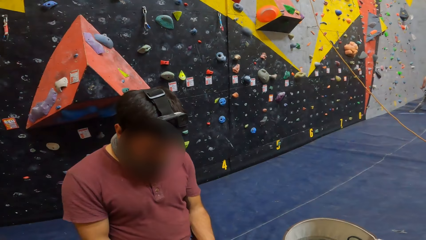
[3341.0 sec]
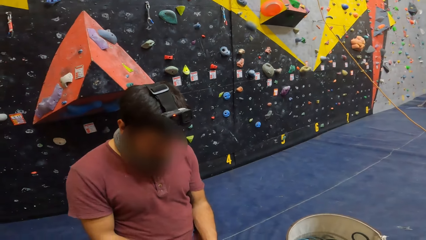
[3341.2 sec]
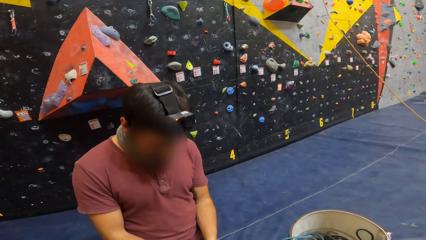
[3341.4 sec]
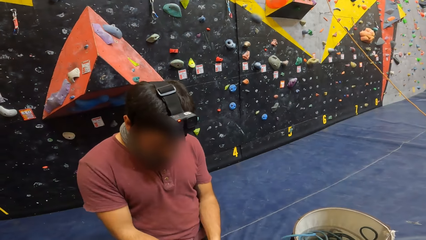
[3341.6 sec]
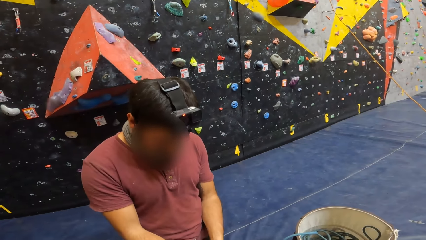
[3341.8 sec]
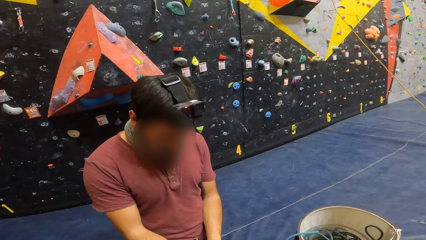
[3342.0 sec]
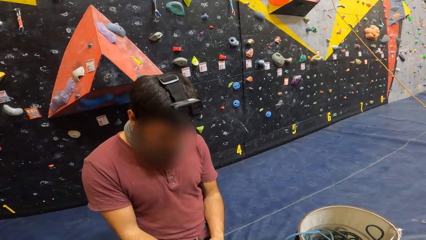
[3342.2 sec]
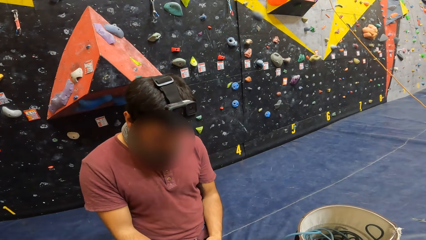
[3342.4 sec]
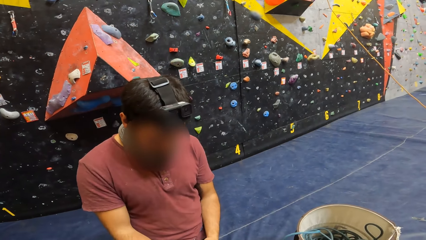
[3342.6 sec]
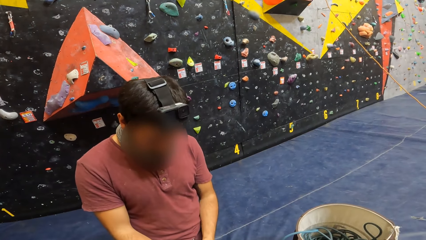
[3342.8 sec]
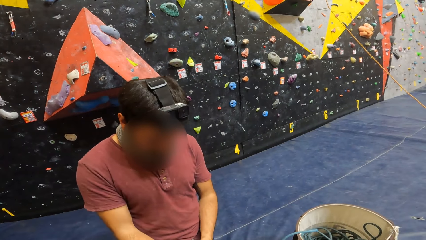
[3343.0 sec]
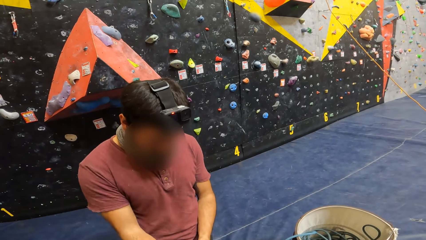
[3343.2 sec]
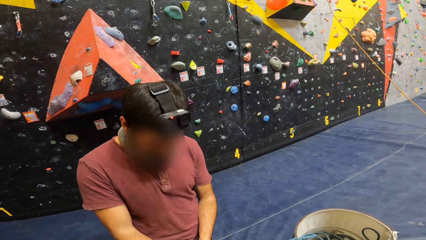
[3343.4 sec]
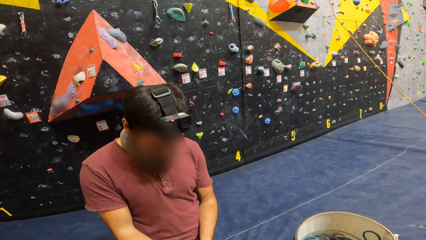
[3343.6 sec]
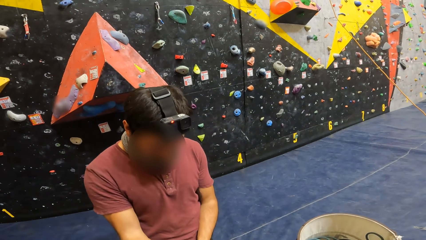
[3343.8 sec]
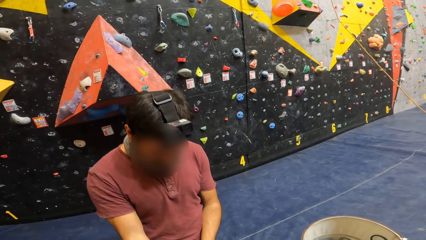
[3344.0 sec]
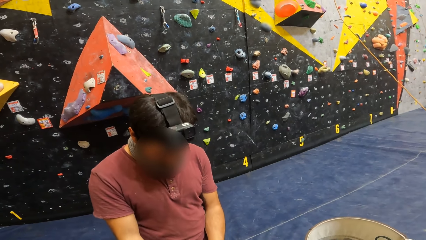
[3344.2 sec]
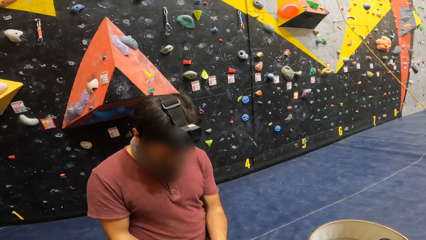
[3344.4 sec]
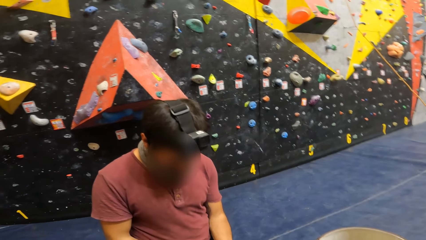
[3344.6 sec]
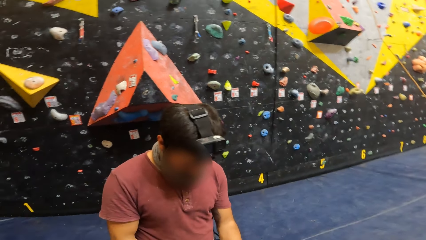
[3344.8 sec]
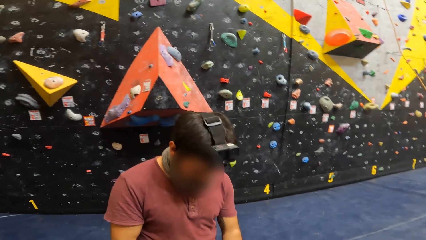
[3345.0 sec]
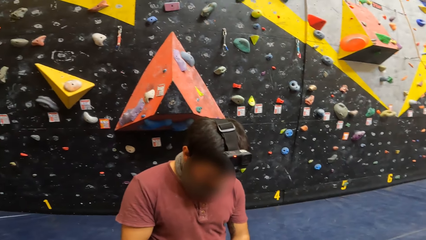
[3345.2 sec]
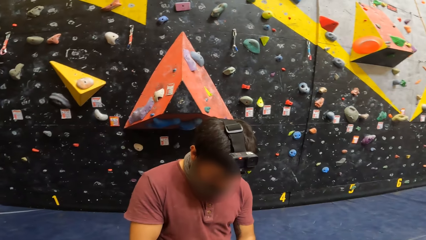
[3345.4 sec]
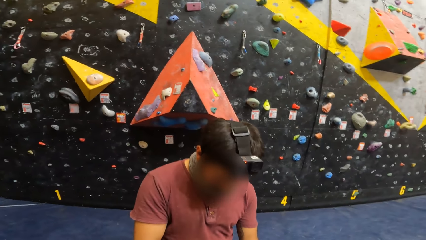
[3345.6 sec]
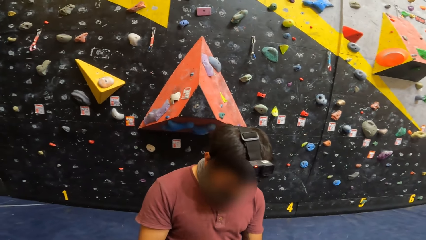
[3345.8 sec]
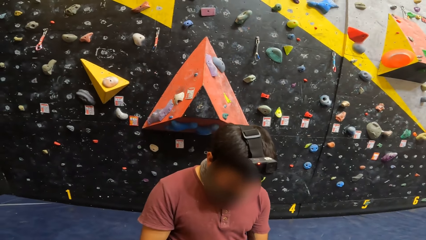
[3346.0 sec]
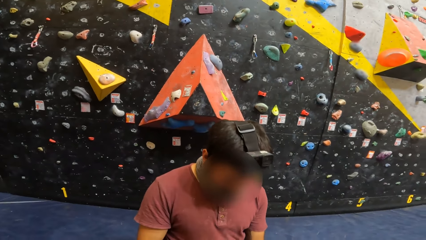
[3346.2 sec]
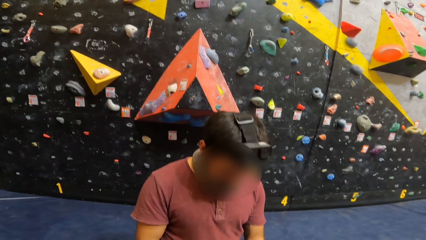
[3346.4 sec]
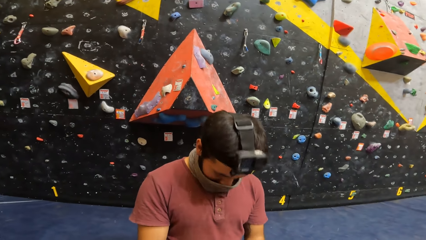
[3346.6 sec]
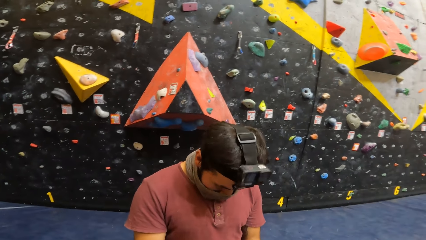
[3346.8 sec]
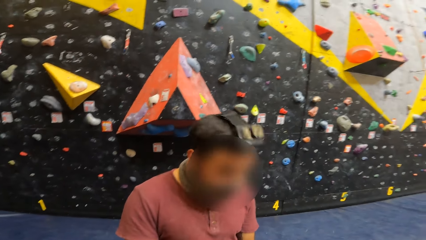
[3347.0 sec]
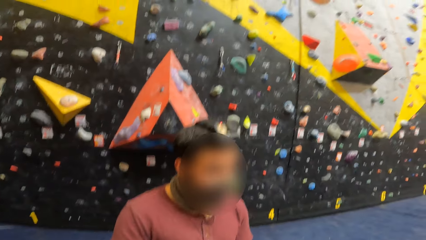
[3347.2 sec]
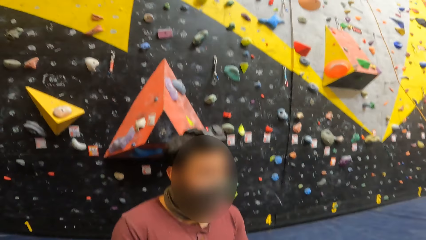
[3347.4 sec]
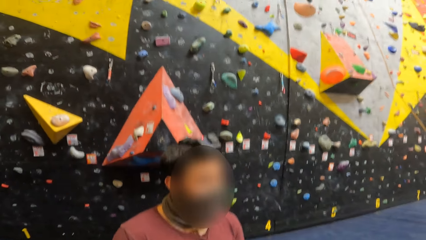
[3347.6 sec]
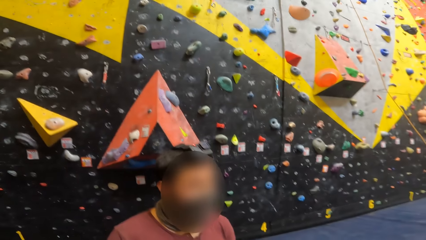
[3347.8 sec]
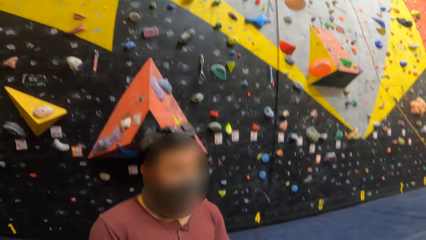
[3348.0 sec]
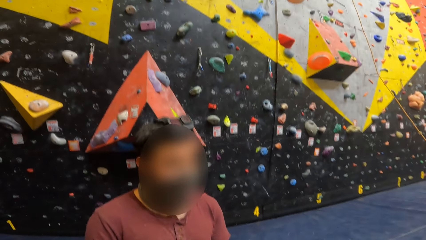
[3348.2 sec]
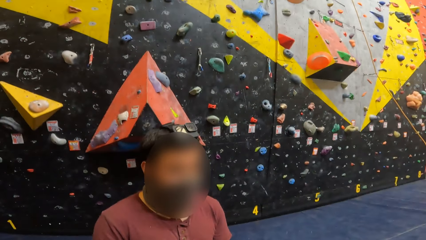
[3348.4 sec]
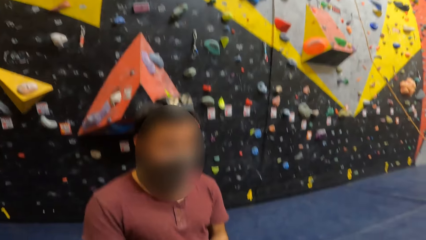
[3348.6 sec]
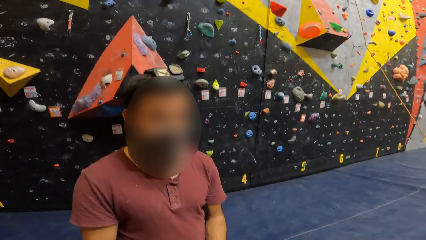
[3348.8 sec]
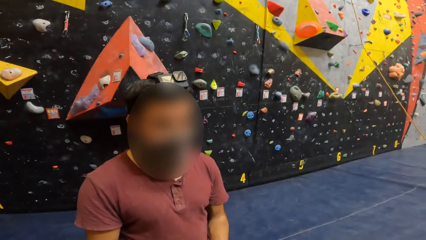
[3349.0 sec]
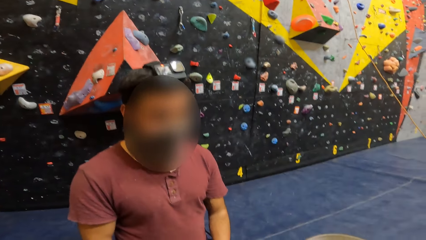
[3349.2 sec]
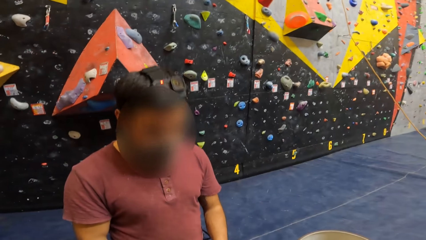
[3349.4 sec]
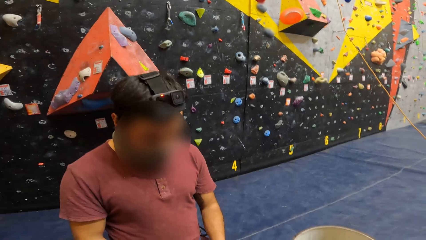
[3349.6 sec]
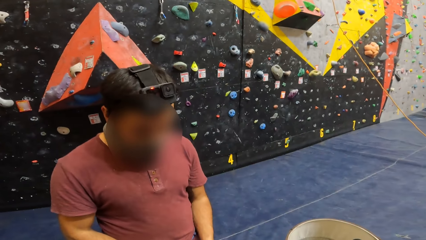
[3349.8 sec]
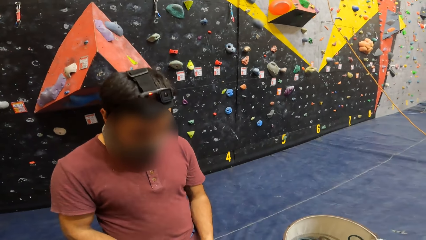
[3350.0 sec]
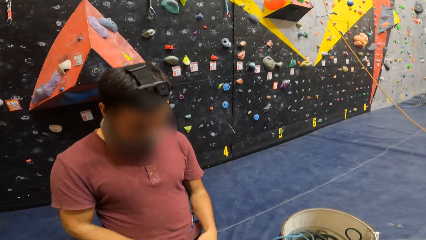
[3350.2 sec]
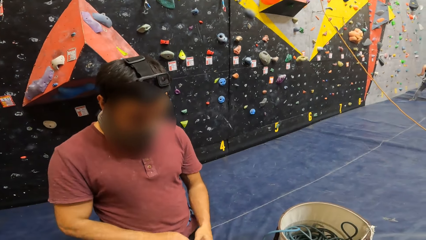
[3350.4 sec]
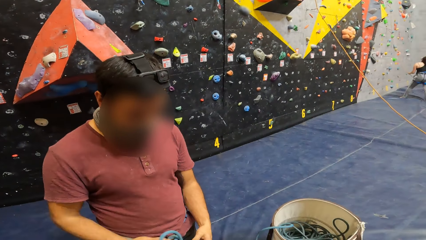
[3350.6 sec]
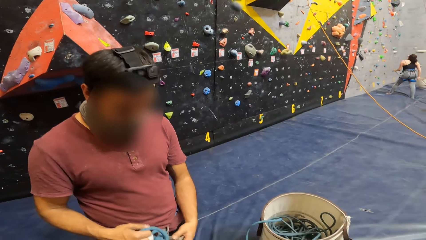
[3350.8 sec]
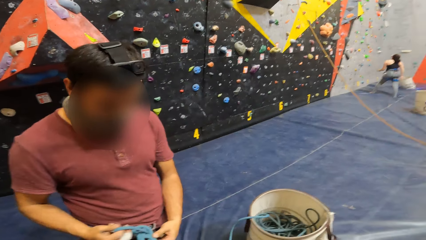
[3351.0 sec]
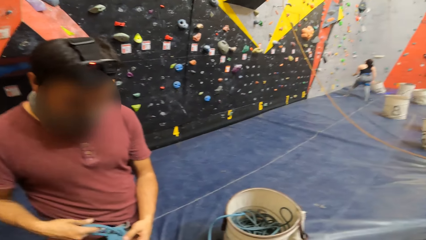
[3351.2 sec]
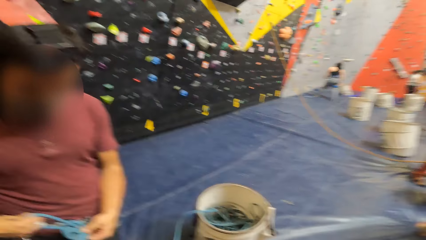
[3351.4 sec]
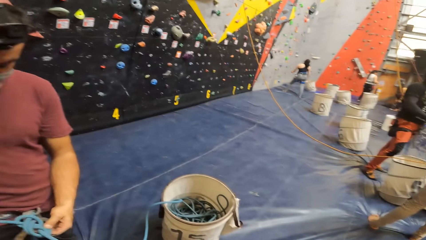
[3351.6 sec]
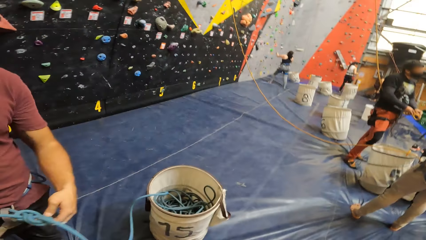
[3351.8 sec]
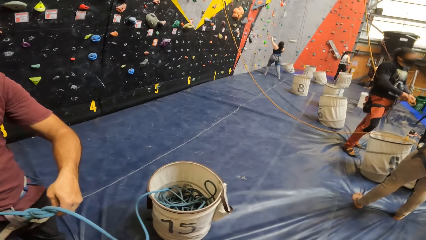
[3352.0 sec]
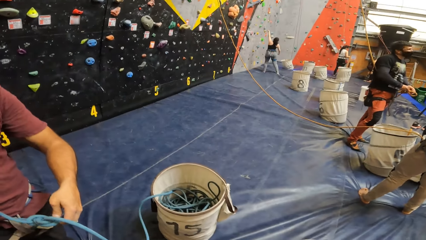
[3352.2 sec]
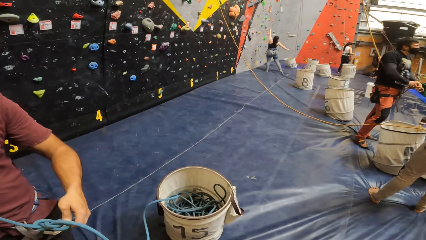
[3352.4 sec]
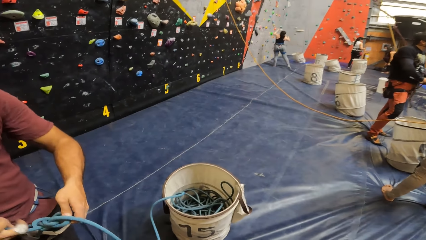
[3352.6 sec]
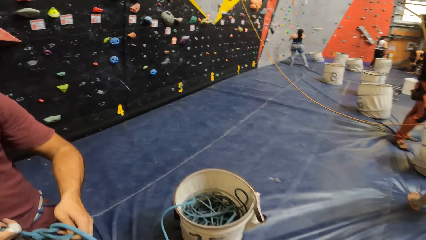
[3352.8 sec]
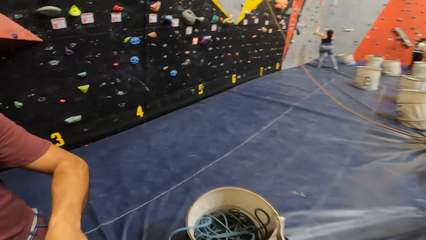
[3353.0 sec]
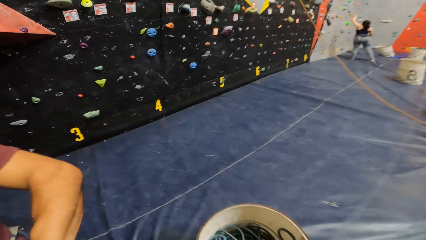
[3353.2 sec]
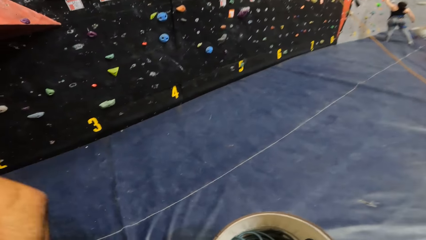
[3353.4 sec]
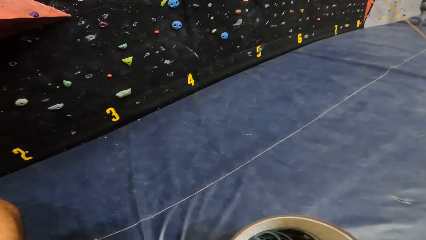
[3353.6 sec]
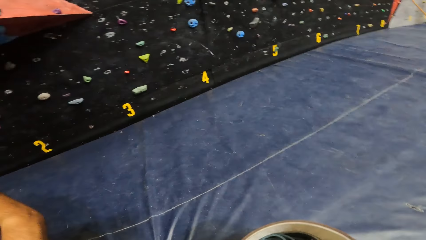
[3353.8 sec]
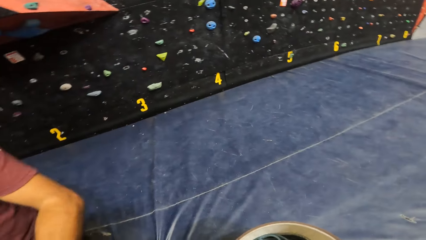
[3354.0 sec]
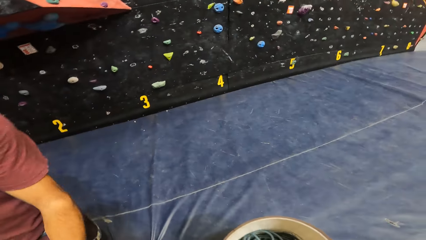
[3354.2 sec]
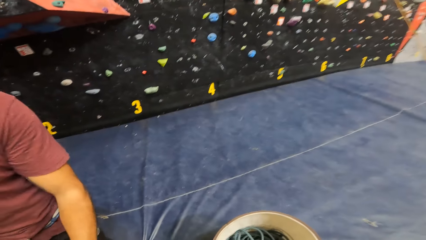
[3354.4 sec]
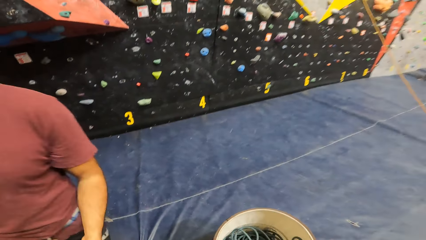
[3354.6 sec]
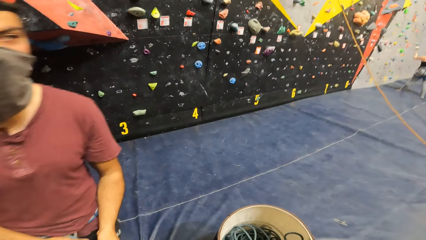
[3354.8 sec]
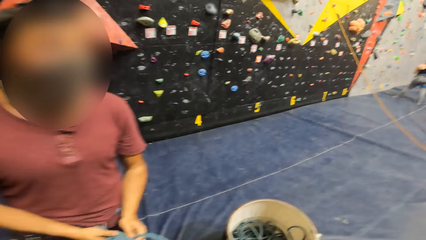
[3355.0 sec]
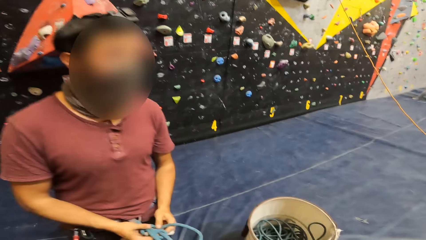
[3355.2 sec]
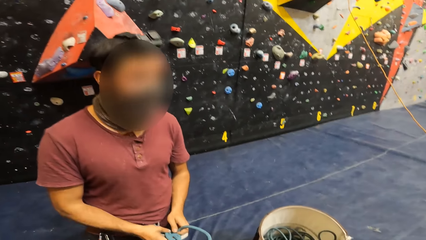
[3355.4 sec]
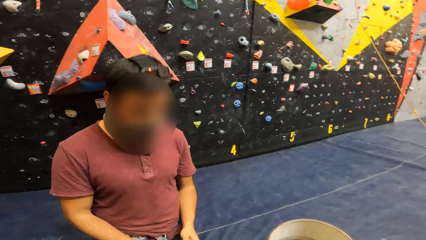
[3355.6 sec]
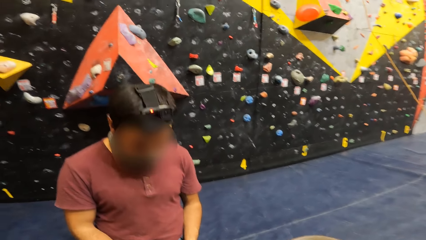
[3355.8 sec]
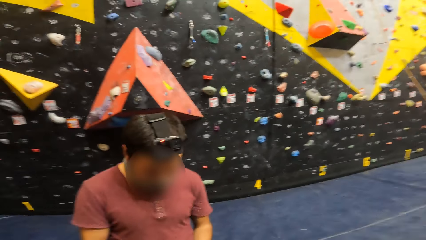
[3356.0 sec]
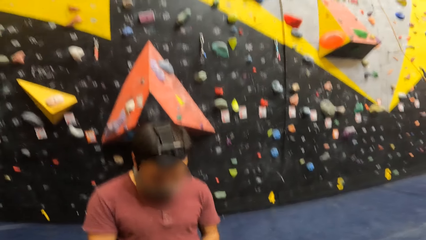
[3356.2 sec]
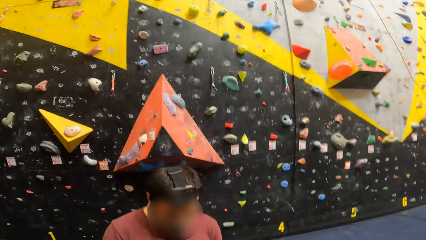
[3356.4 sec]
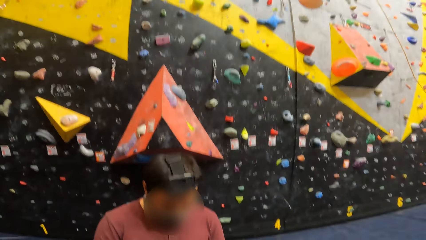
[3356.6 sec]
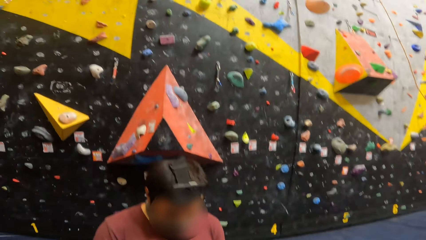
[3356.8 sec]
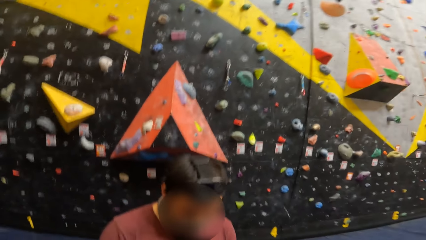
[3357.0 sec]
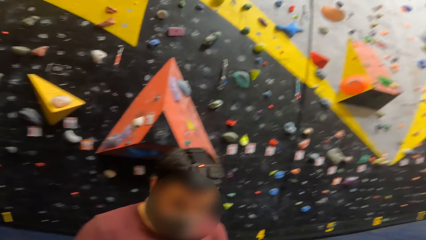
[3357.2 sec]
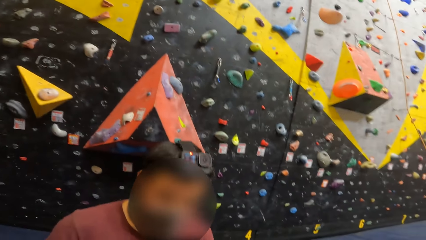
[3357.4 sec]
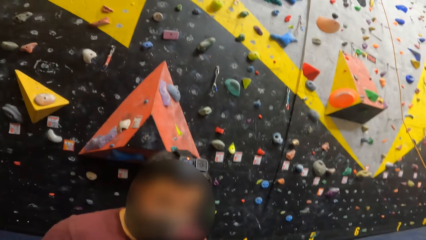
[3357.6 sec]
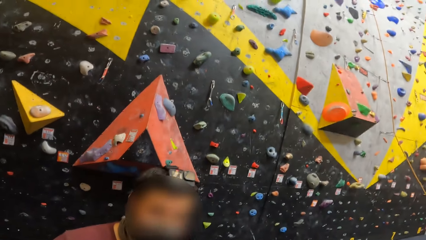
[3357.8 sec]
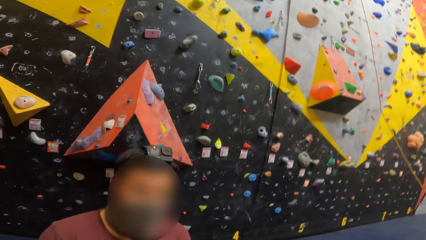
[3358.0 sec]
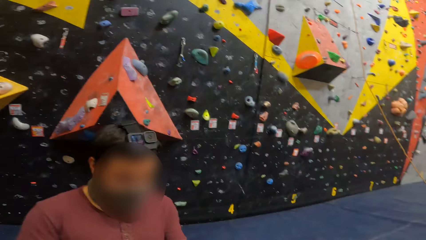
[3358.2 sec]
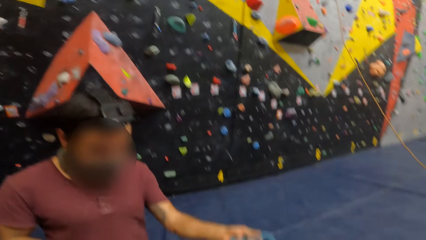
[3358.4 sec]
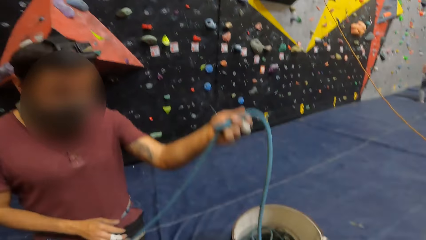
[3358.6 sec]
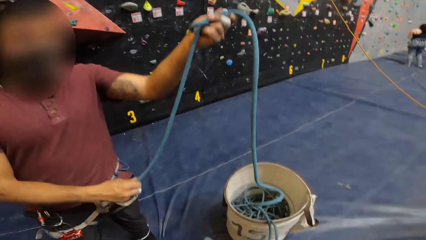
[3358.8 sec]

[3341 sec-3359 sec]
The camera wearer looks at a man. They look around. They look at the bucket. They look at the man.
